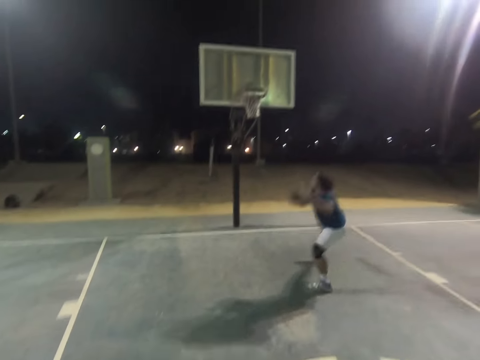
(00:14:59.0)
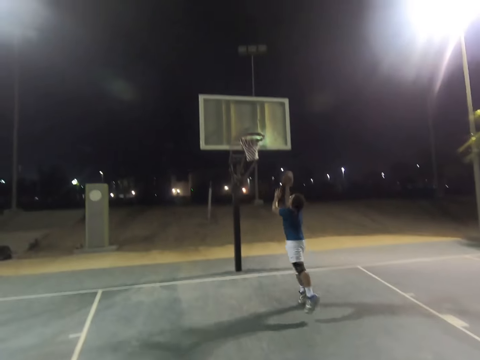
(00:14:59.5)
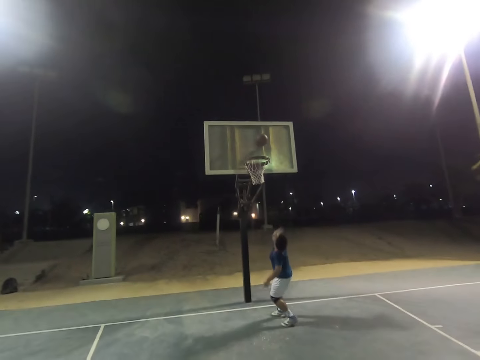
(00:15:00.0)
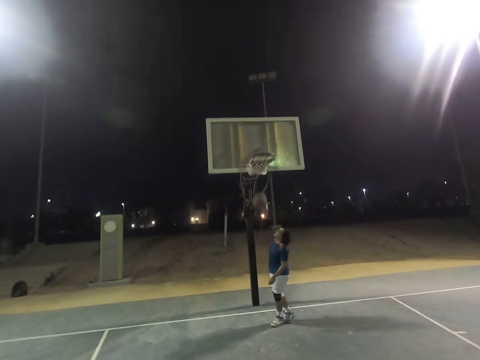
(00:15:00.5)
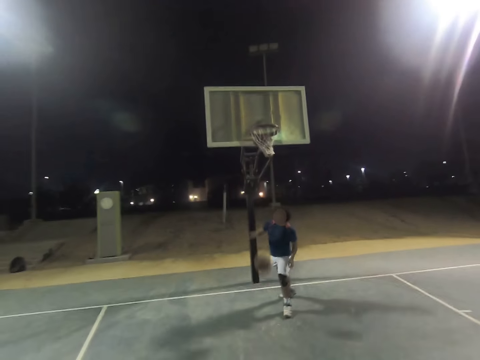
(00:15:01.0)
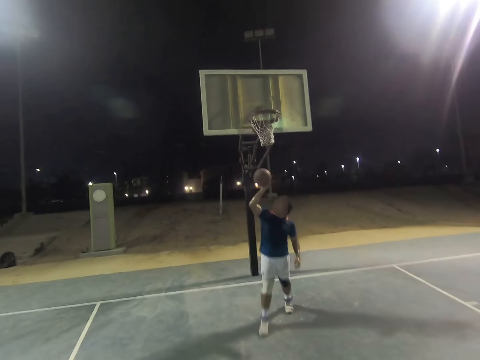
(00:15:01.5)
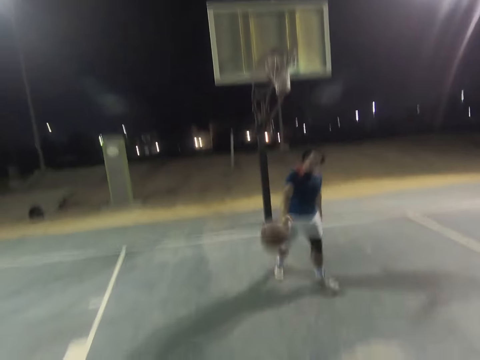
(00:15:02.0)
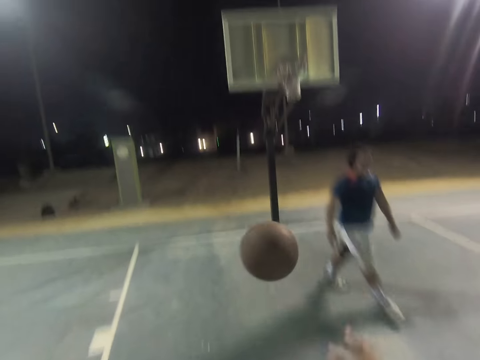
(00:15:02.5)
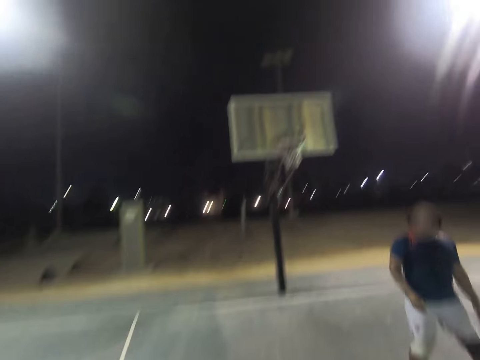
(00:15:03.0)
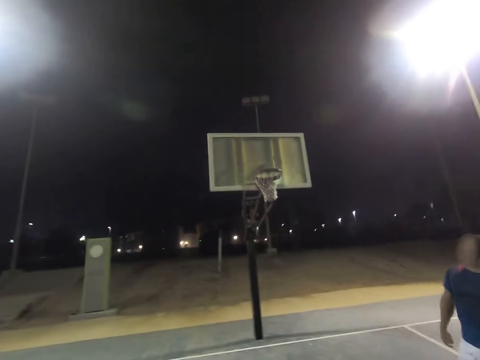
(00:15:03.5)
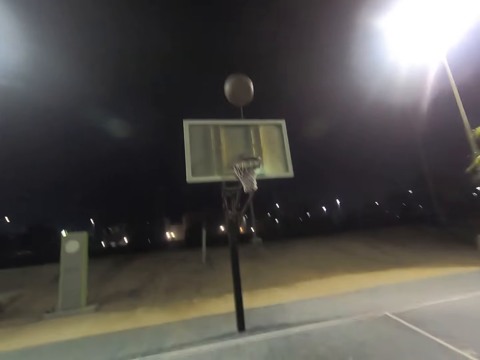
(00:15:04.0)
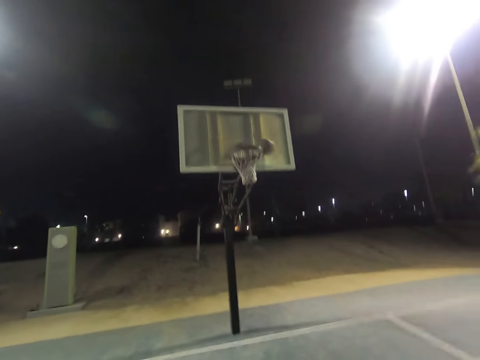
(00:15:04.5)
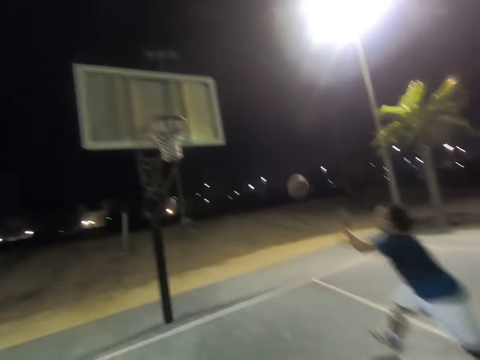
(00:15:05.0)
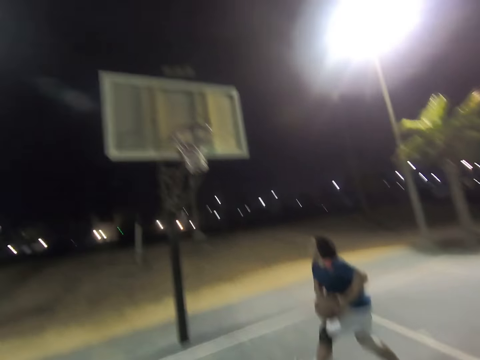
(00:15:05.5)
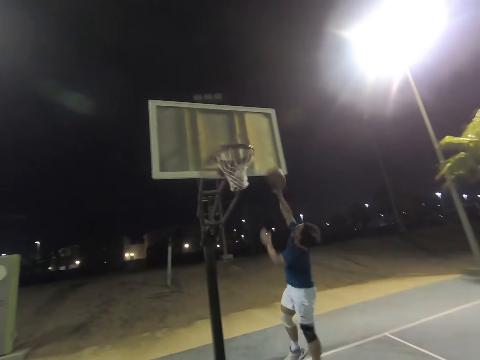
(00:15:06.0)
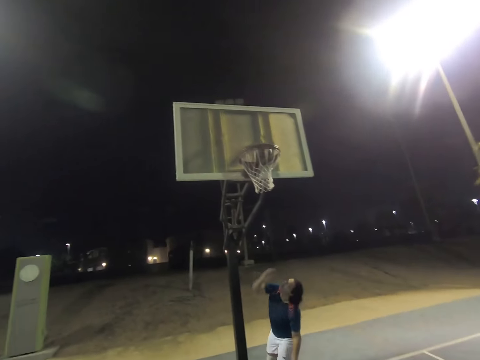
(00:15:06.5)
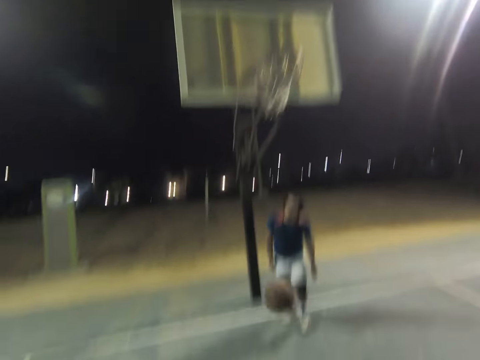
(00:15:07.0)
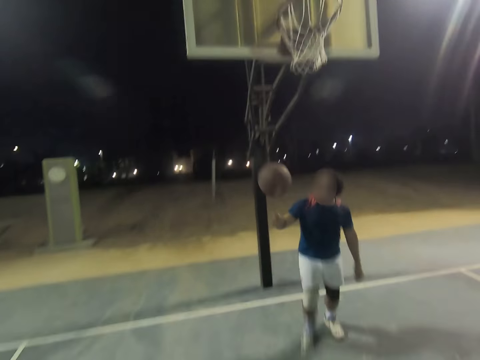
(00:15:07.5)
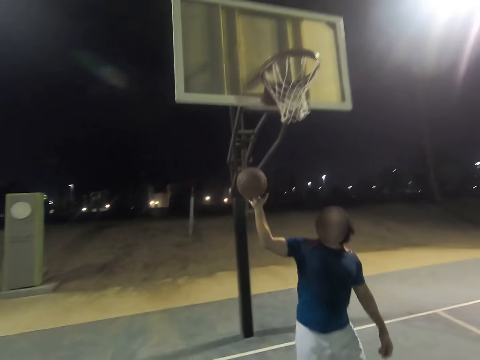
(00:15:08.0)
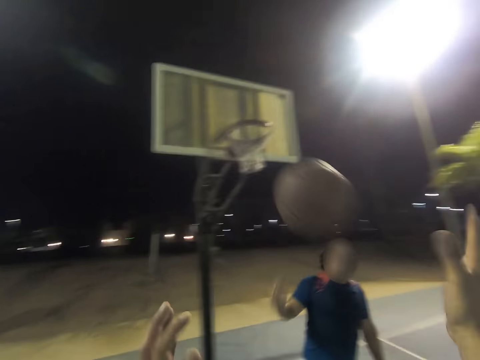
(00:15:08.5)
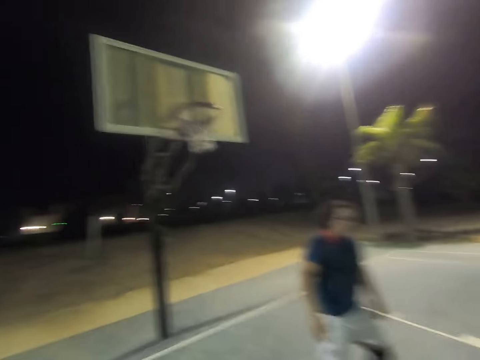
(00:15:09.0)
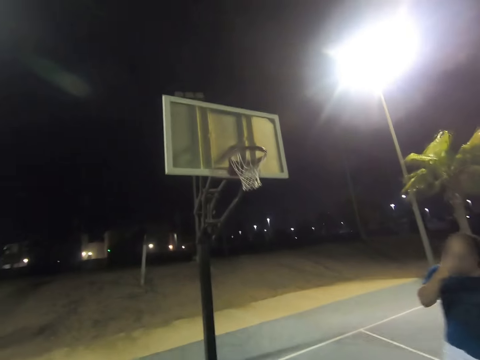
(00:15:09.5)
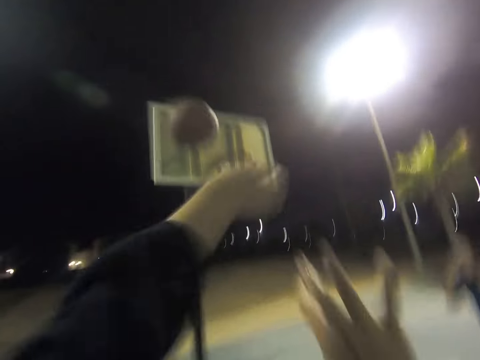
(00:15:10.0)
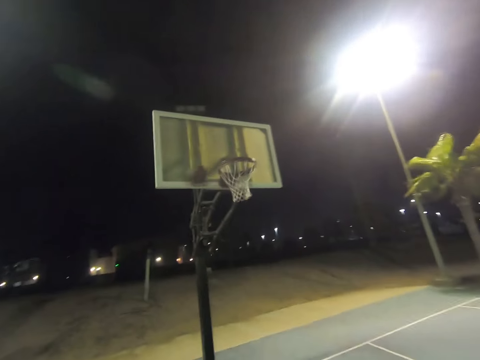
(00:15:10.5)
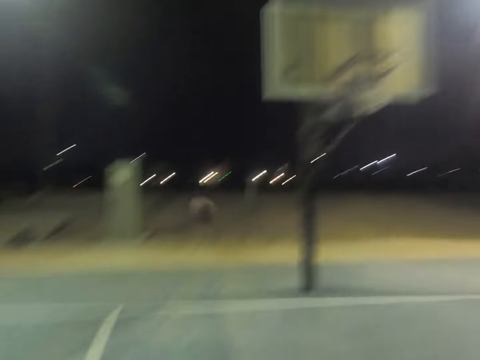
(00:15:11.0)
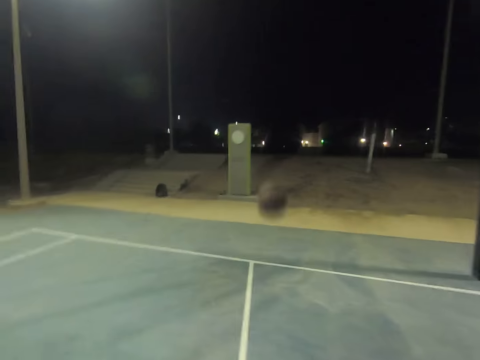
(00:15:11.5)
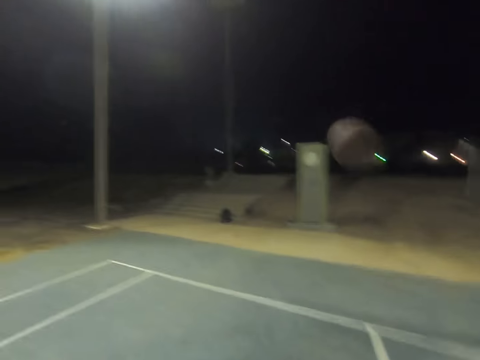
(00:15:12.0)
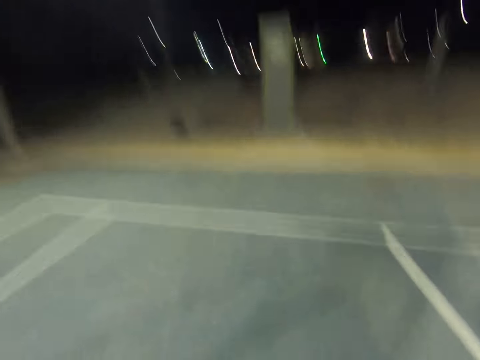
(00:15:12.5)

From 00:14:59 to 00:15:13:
A person shoots the ball. The camera wearer shoots the ball. They shoot the ball again. The person shoots the ball. The person throws the ball to the camera wearer. The camera wearer shoots the ball.

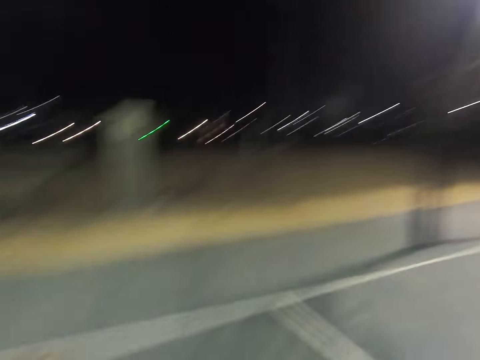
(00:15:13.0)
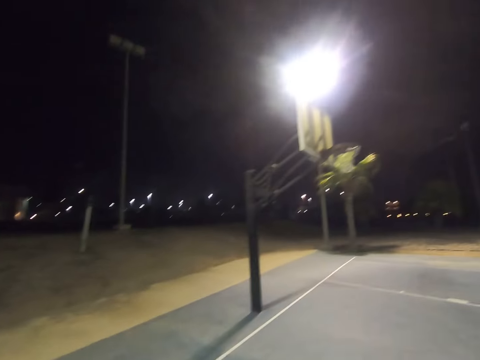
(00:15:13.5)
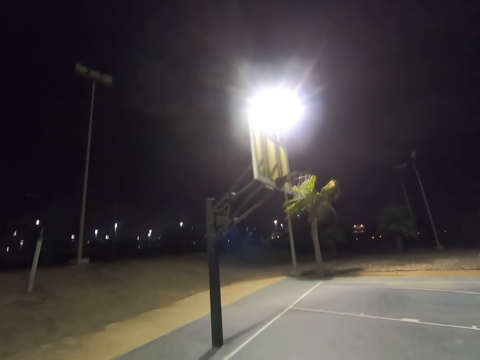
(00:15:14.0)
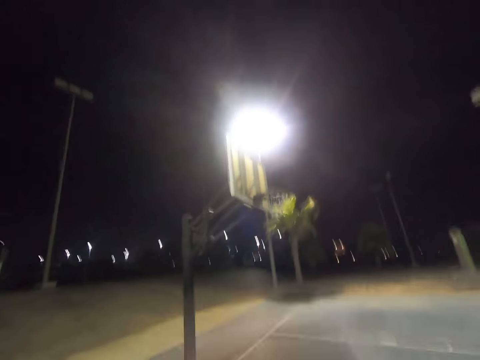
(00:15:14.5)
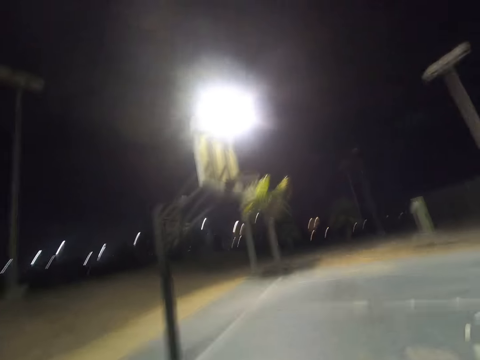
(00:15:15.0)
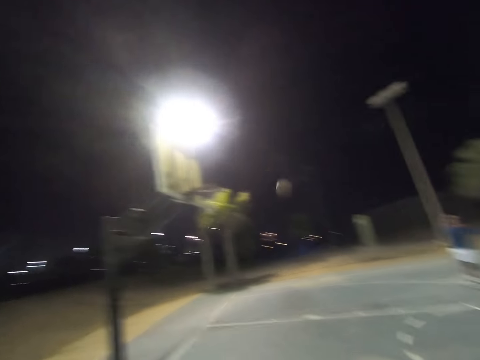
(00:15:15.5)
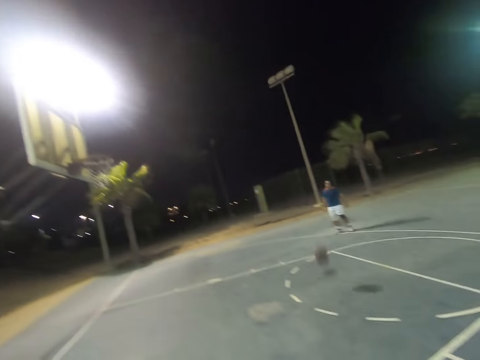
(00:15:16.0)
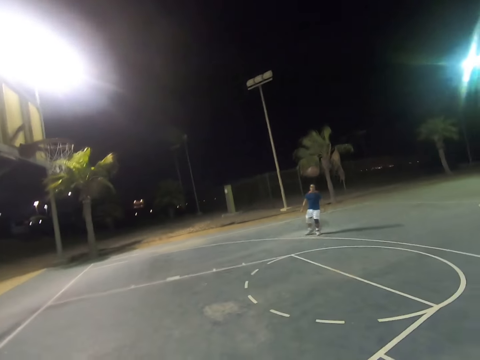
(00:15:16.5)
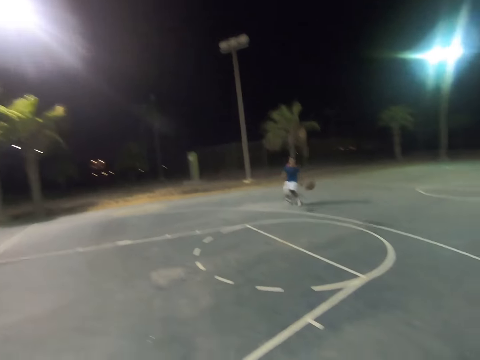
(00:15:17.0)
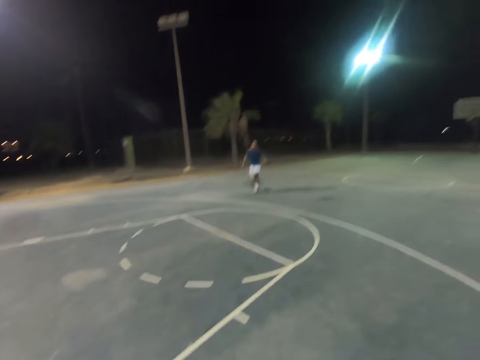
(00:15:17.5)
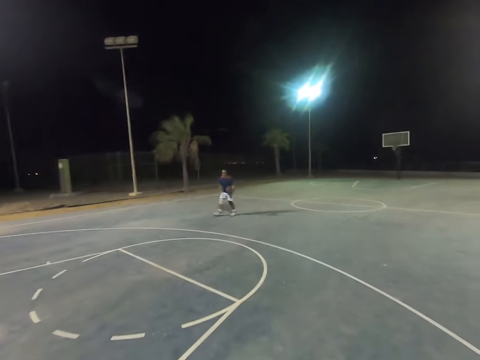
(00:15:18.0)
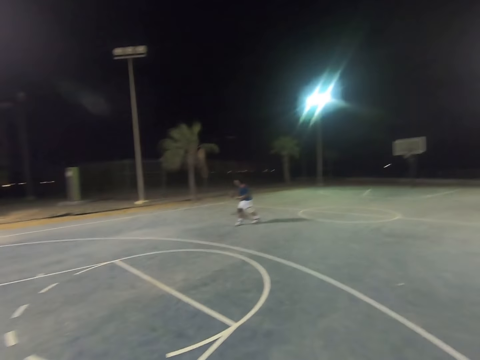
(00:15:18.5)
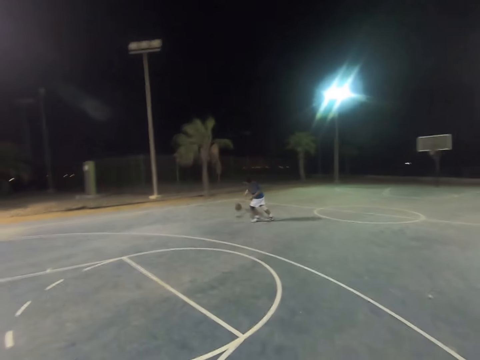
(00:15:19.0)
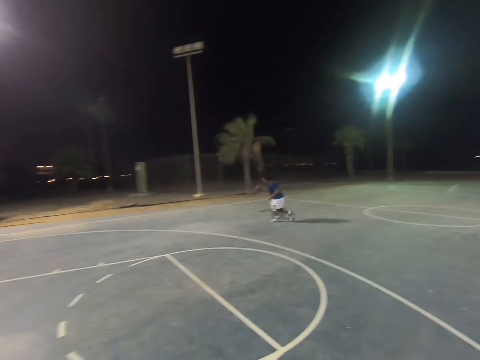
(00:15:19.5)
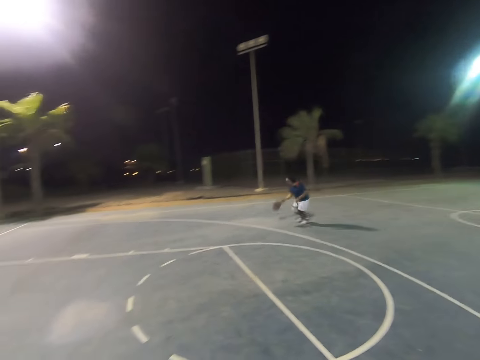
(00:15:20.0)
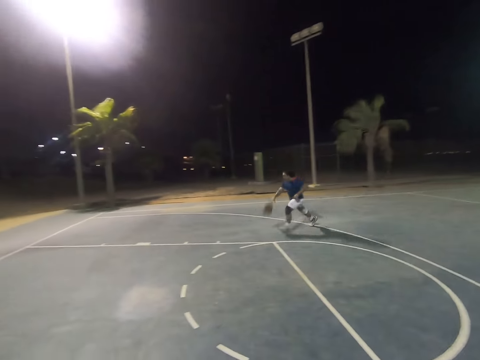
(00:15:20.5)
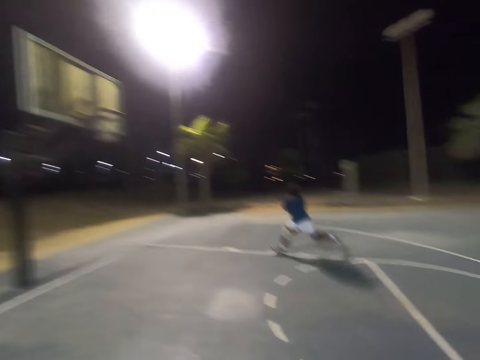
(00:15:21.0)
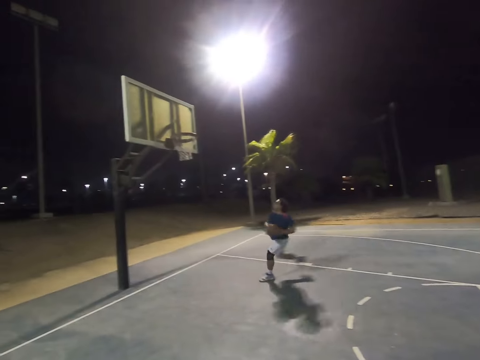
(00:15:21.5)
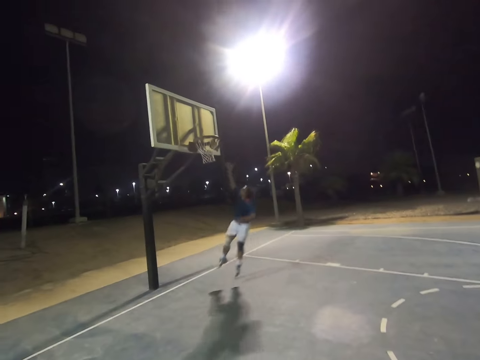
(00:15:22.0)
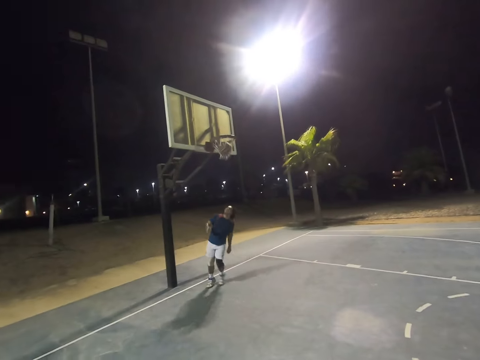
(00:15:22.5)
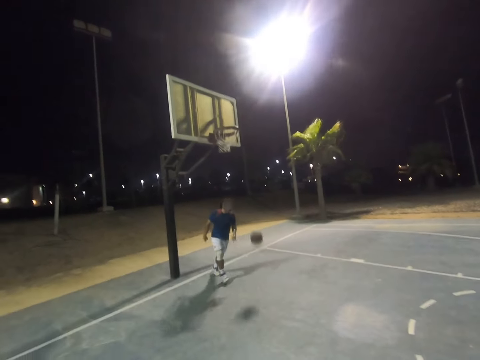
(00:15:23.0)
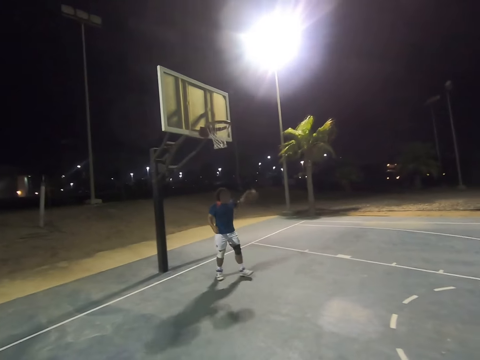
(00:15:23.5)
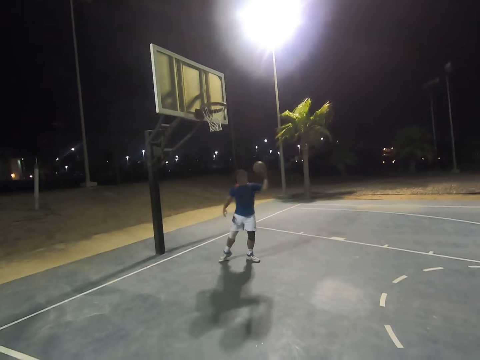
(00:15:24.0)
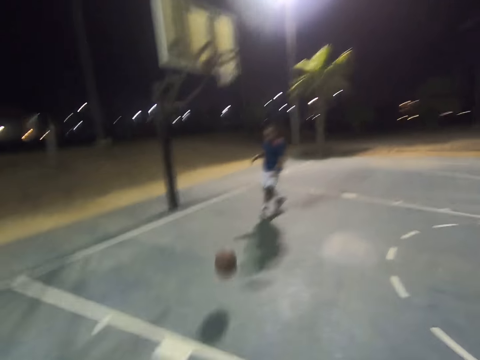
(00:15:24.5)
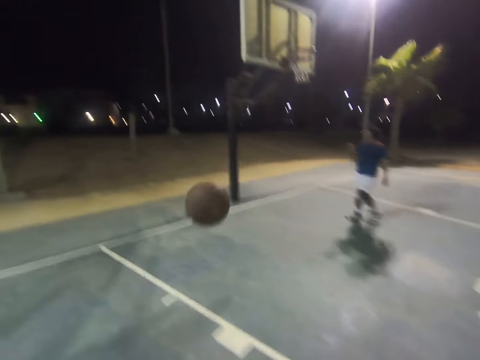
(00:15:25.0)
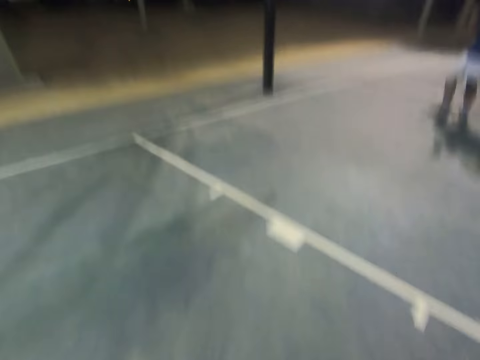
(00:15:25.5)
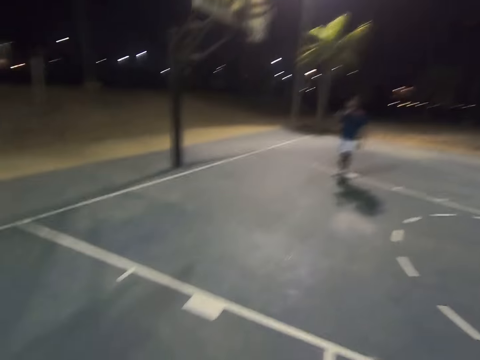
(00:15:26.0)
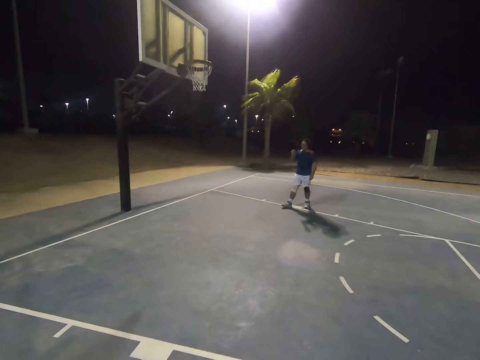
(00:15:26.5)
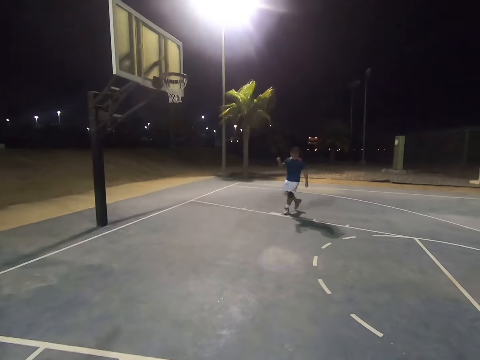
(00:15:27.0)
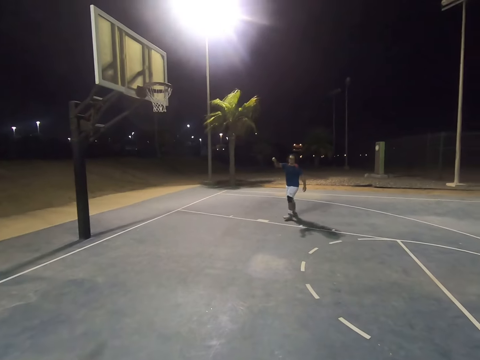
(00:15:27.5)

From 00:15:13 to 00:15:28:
The camera wearer shoots the ball. A person catches the ball. The person shoots the ball and throws the ball to the camera wearer.
